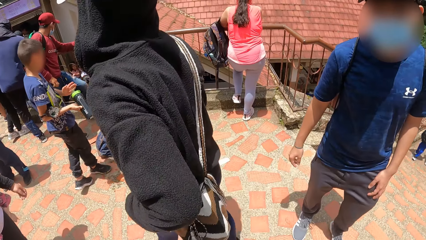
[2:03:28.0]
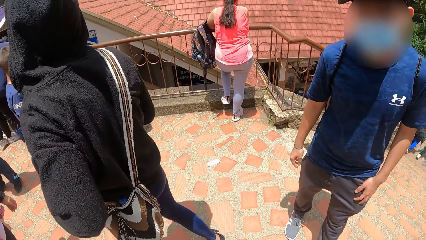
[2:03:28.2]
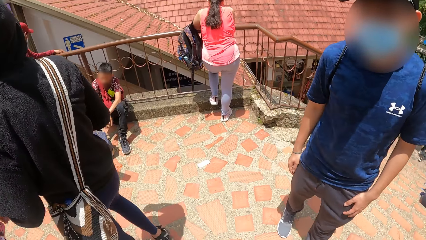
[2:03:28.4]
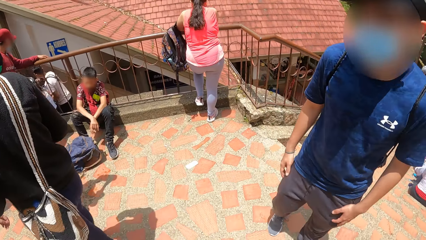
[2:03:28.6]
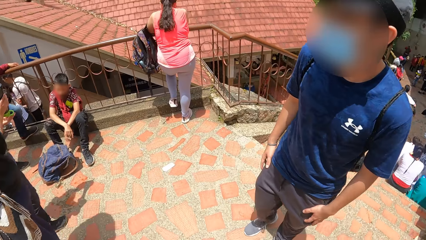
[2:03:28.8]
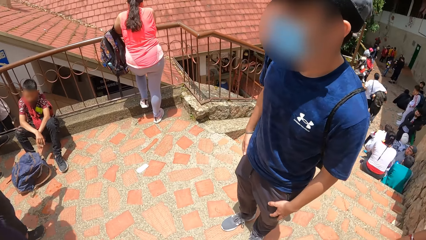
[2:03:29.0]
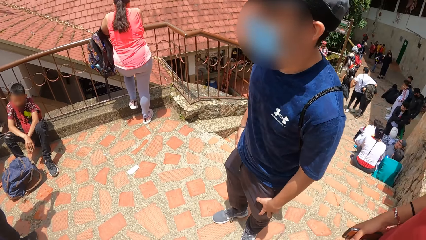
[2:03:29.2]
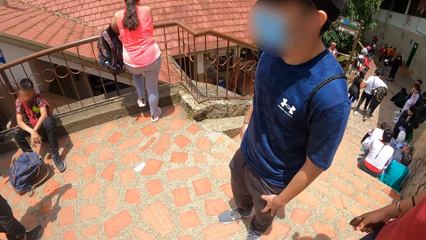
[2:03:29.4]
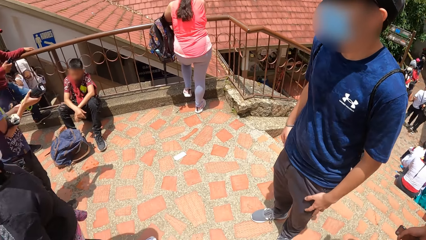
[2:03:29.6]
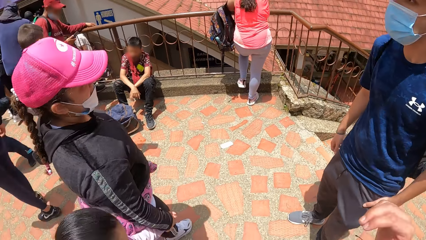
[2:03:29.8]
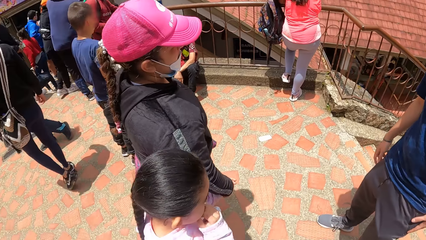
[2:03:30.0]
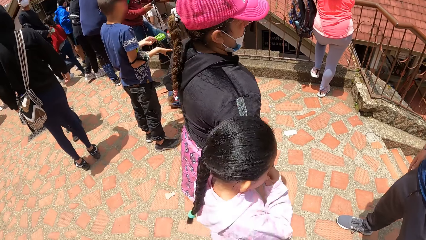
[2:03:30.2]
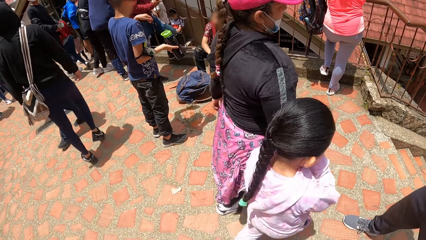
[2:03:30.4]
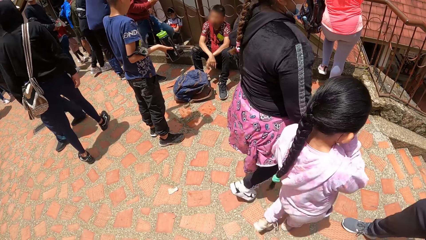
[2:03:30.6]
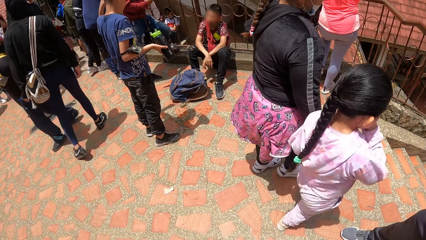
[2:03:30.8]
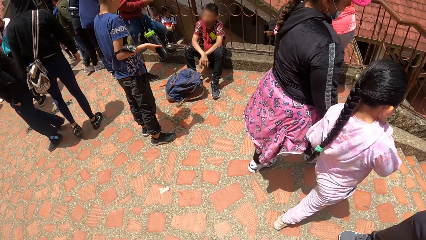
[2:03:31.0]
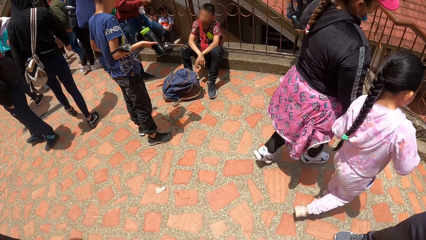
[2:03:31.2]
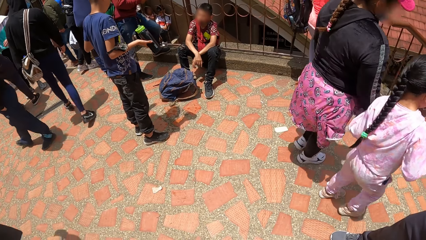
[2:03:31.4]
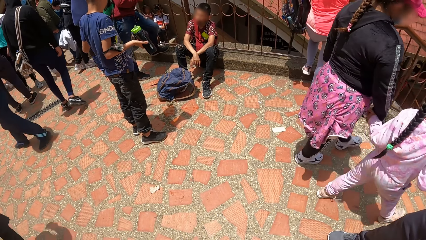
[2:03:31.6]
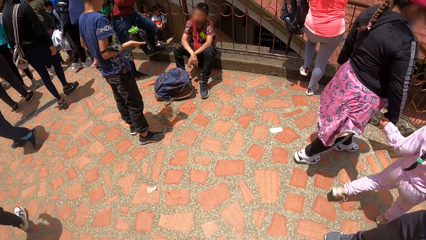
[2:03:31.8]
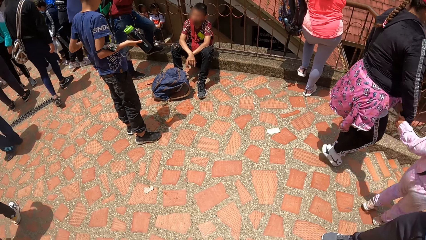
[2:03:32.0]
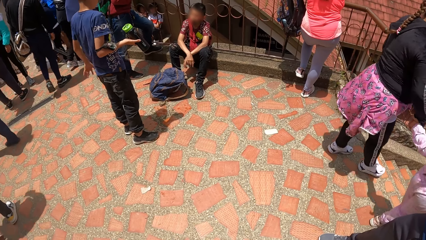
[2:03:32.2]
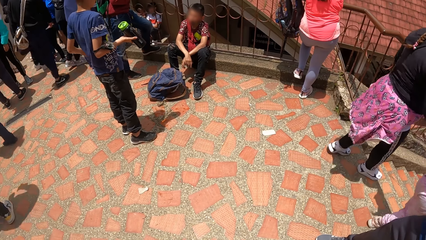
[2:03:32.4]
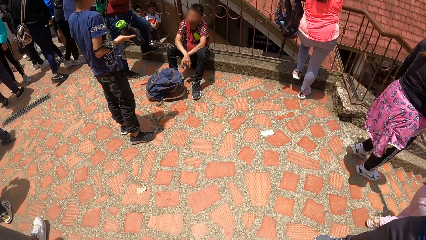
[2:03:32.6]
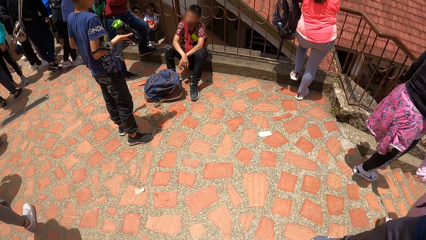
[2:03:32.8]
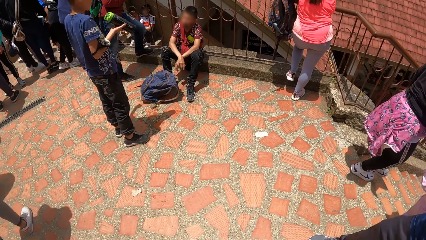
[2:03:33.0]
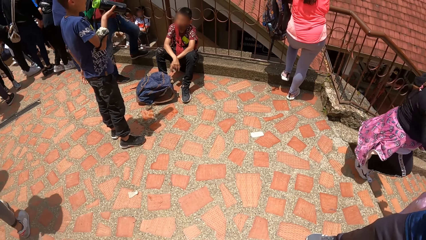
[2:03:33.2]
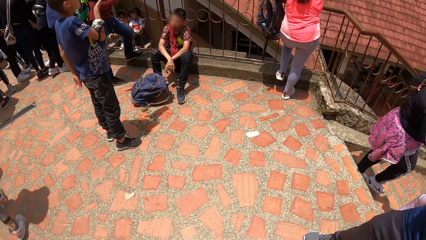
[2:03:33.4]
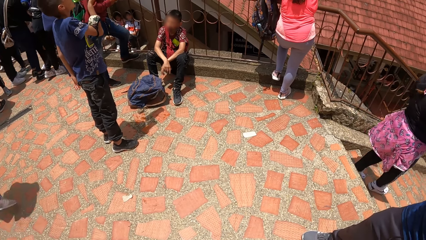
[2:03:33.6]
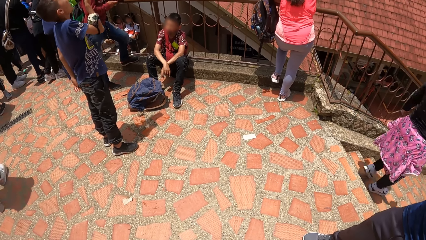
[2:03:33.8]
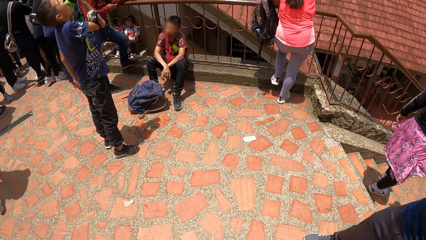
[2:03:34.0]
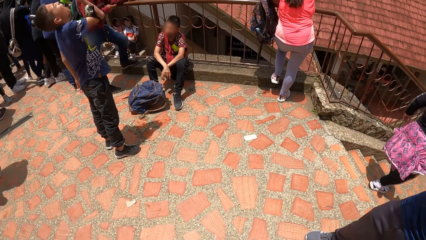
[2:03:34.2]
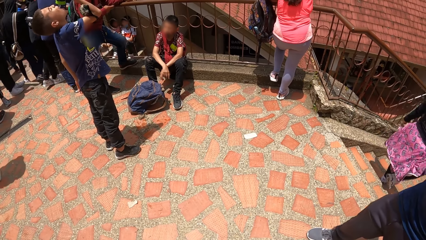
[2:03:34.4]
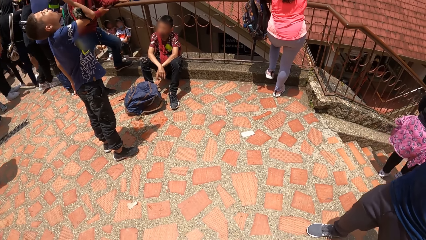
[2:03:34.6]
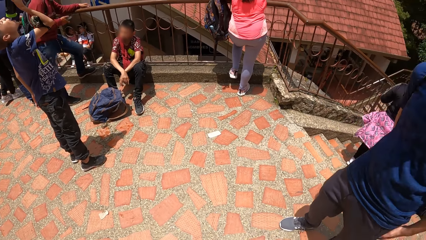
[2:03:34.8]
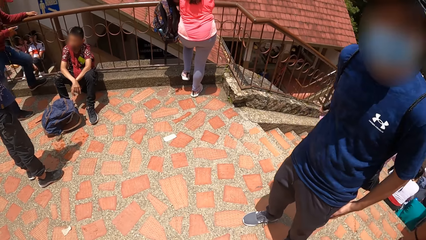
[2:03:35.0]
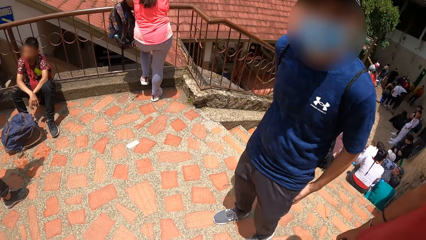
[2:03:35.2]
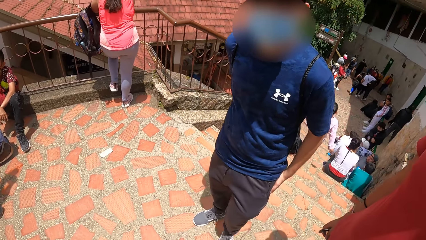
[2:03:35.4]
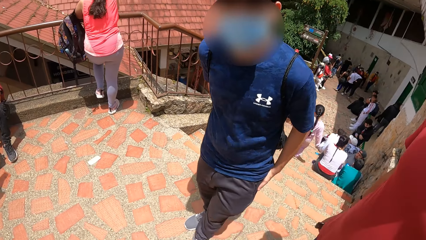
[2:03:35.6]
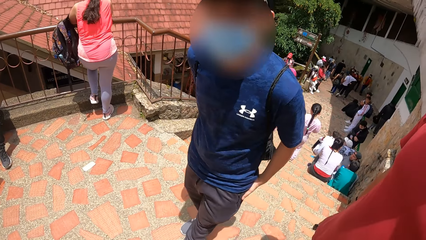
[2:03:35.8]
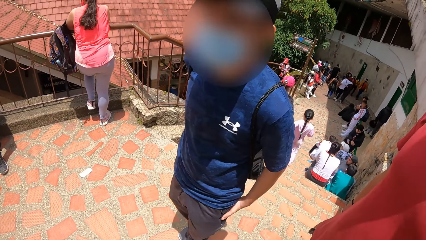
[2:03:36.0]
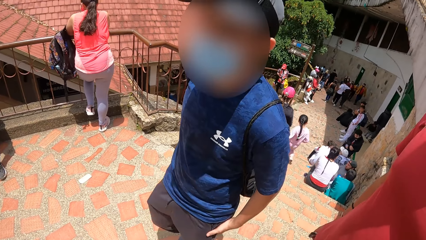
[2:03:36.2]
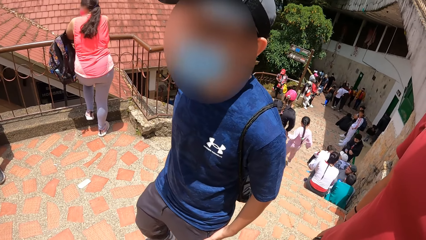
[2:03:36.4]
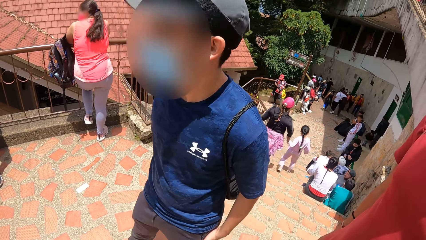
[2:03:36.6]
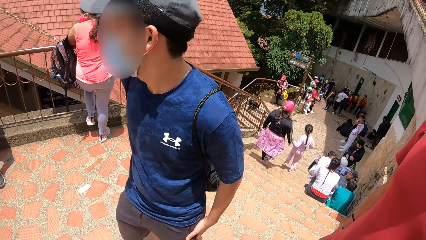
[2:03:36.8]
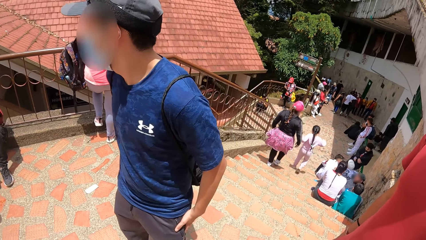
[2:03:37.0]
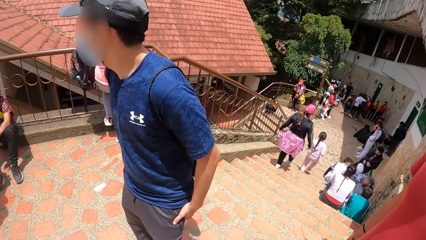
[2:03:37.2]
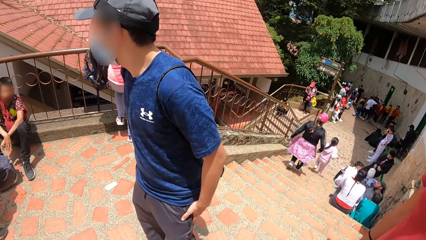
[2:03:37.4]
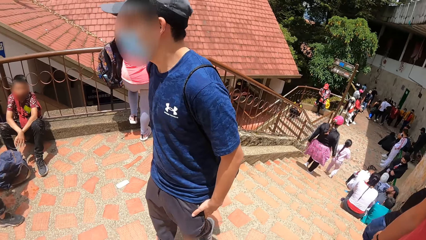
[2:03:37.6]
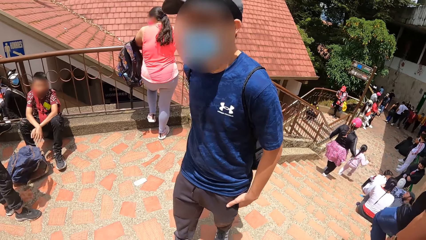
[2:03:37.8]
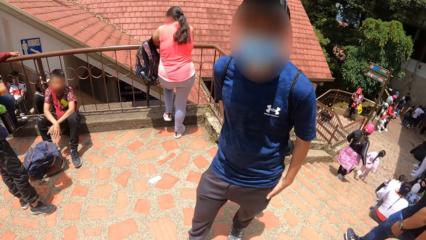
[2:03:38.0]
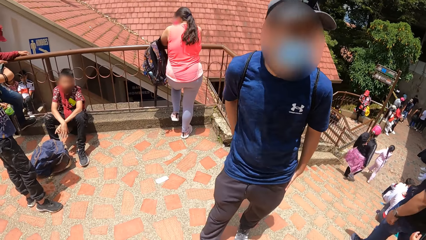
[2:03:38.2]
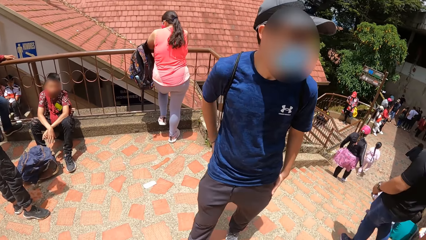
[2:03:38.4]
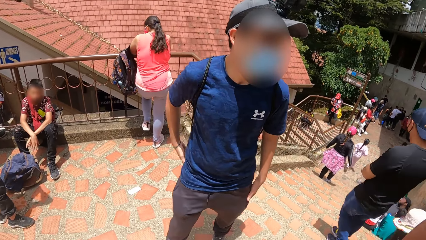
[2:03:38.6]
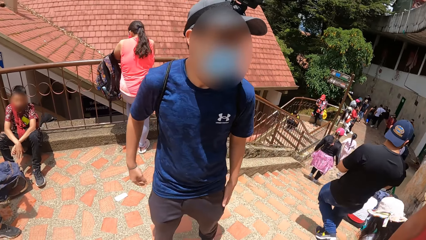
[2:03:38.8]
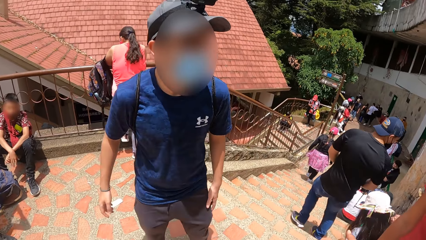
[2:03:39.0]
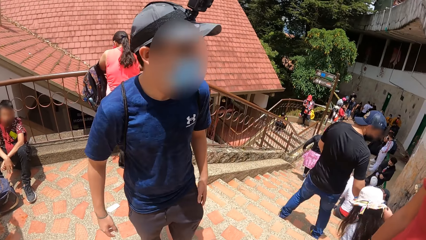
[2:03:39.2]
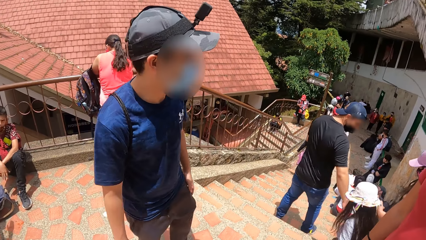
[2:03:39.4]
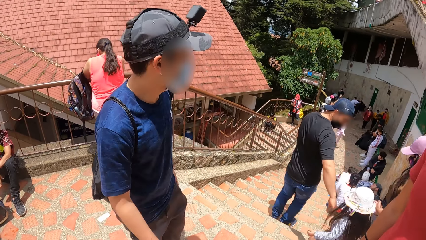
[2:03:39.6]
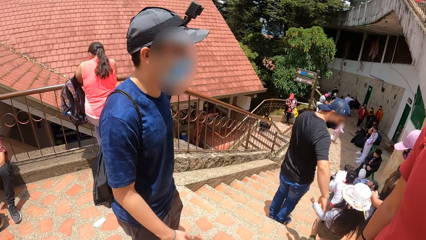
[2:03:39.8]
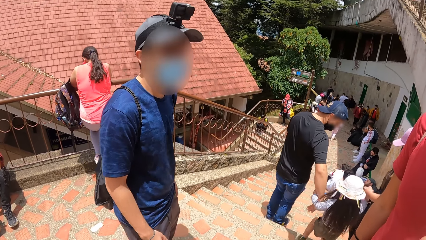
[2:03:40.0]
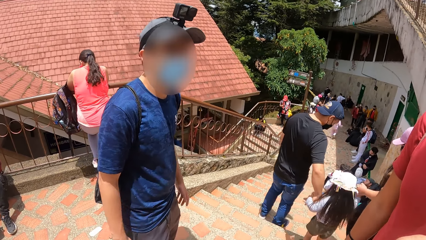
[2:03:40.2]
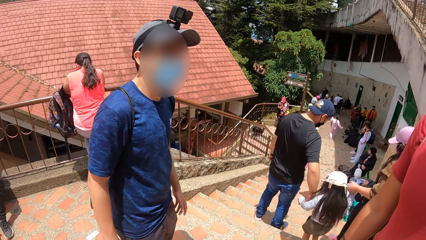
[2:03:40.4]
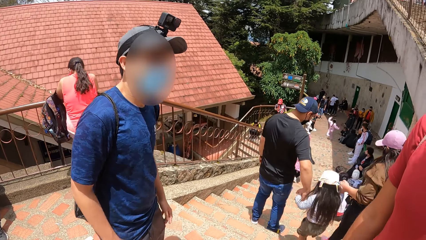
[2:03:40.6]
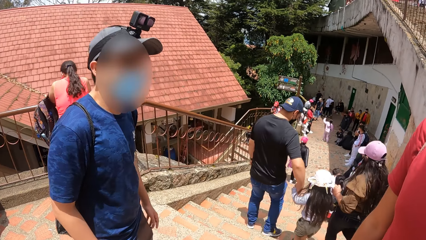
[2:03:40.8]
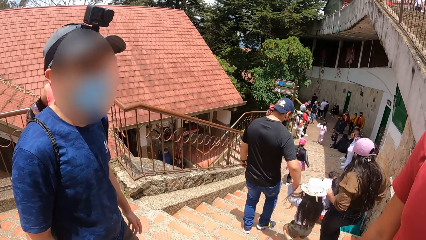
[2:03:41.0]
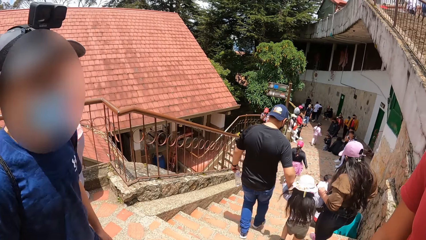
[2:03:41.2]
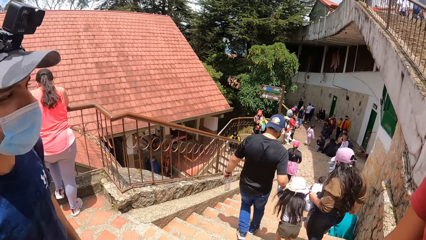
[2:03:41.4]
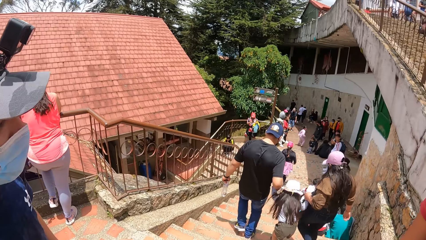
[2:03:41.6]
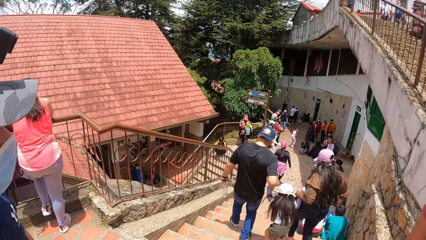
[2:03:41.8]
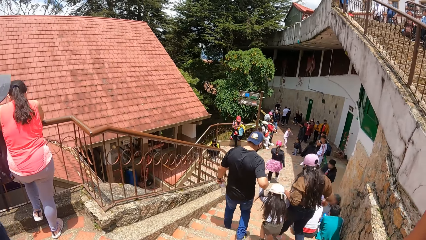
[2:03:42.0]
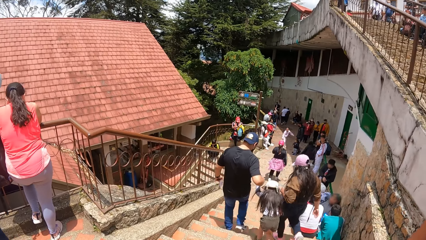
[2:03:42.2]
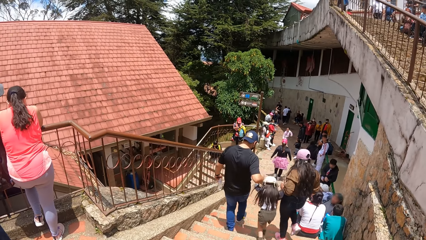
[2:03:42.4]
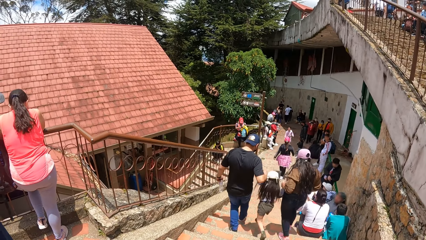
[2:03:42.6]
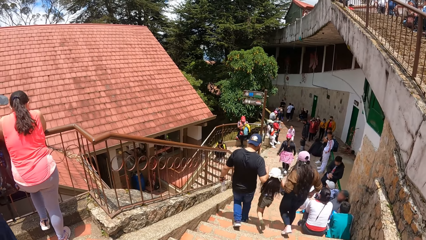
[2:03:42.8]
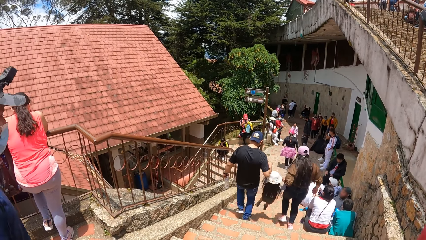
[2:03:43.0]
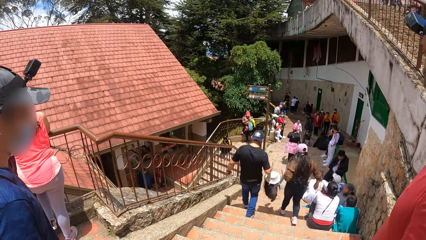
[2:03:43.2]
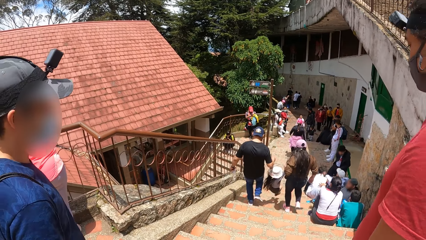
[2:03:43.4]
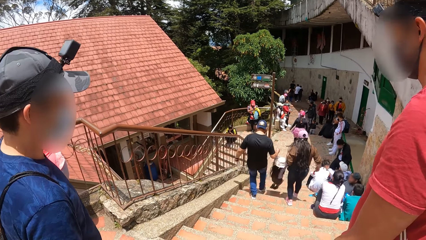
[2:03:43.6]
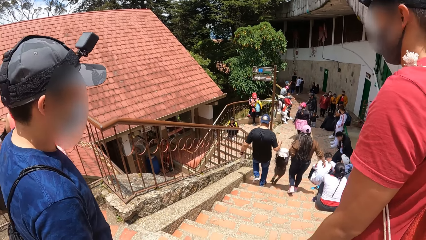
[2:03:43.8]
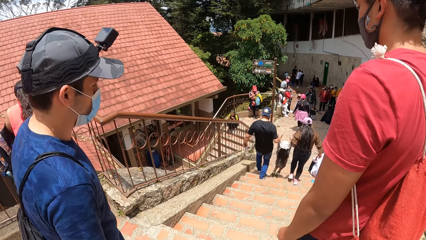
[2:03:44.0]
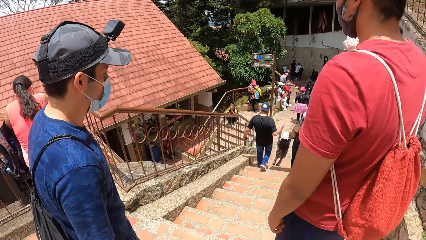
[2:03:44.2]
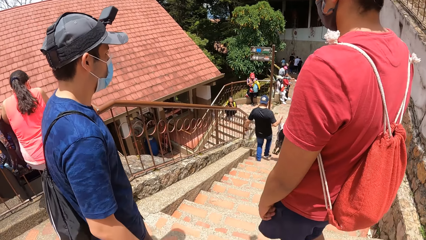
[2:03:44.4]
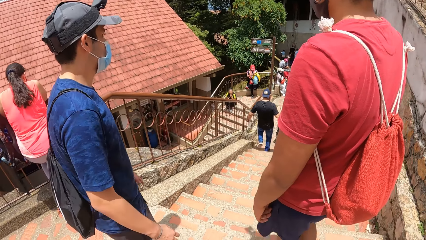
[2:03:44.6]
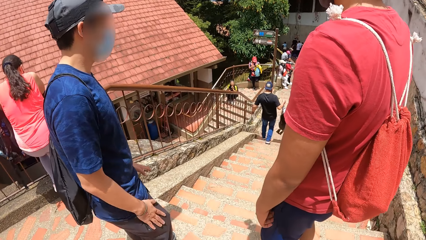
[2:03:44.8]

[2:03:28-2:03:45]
A male walks around the park. The camera wearer looks around the park. Another male converses with the camera wearer.
